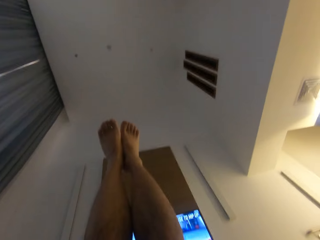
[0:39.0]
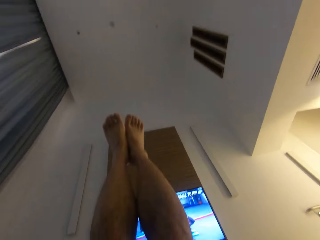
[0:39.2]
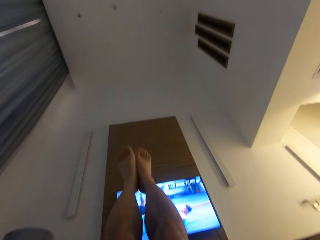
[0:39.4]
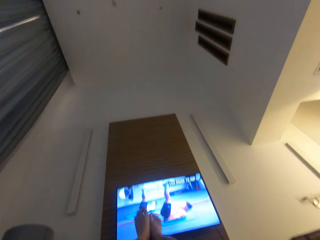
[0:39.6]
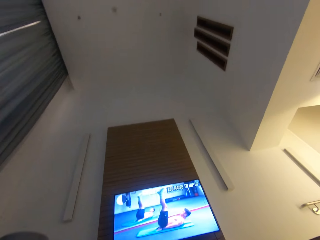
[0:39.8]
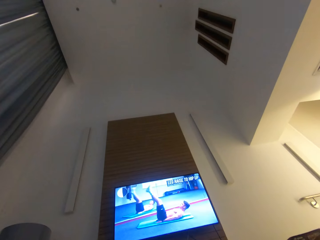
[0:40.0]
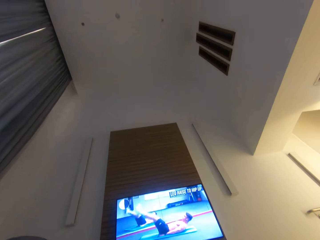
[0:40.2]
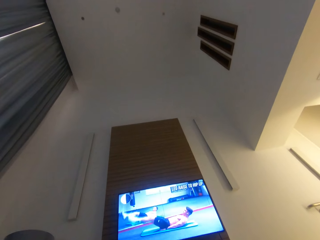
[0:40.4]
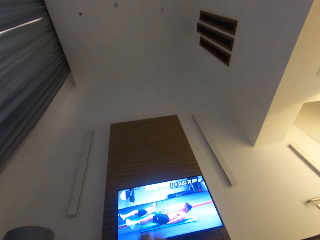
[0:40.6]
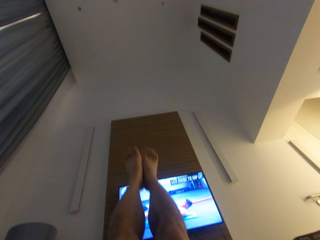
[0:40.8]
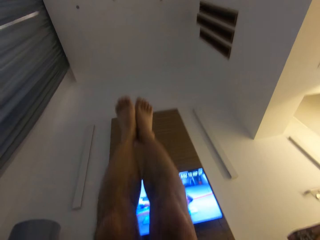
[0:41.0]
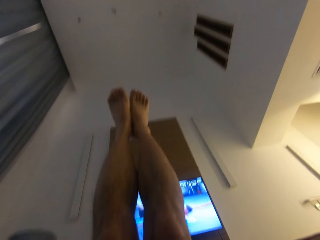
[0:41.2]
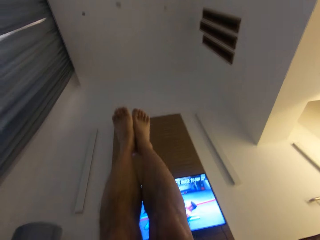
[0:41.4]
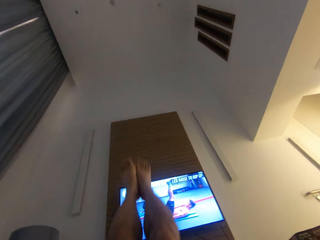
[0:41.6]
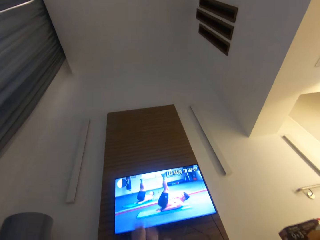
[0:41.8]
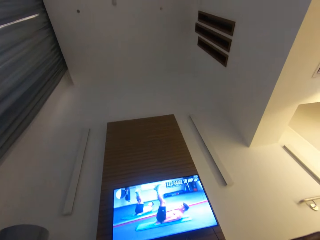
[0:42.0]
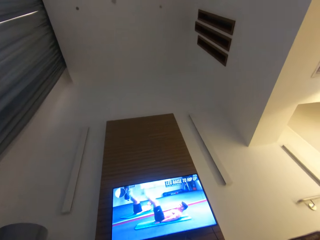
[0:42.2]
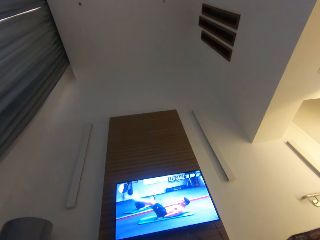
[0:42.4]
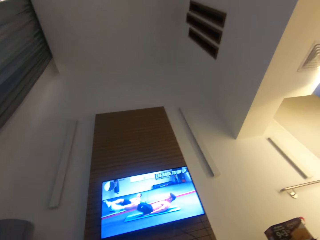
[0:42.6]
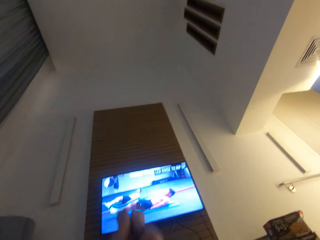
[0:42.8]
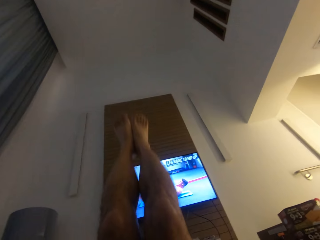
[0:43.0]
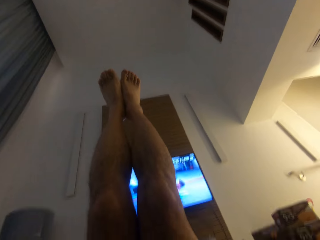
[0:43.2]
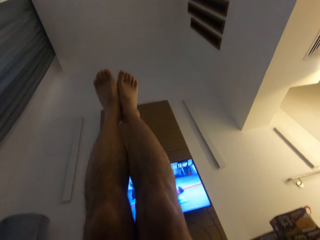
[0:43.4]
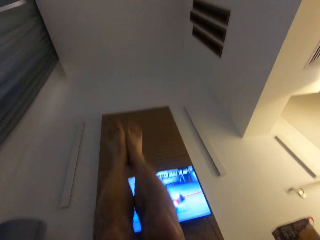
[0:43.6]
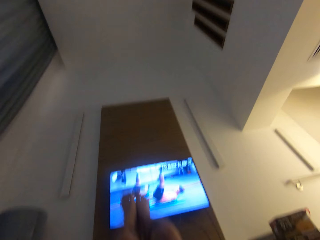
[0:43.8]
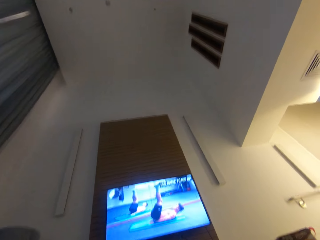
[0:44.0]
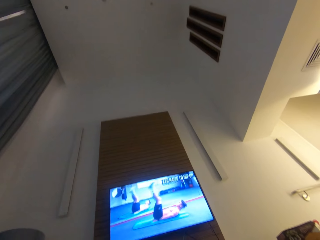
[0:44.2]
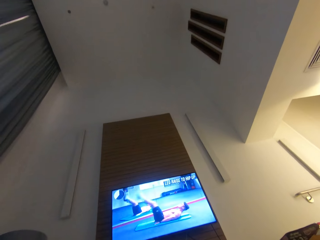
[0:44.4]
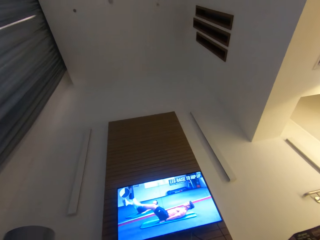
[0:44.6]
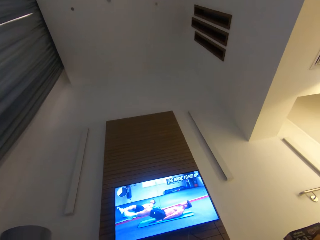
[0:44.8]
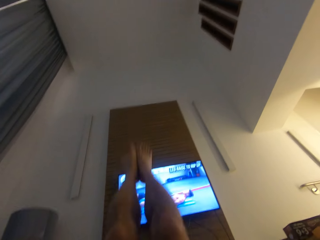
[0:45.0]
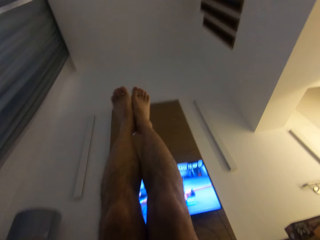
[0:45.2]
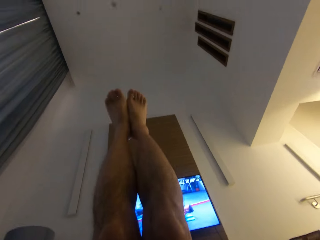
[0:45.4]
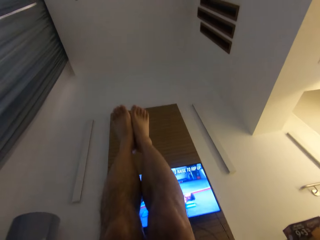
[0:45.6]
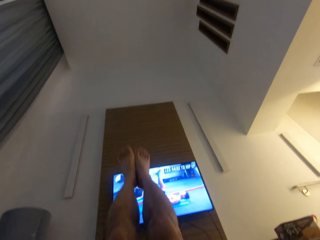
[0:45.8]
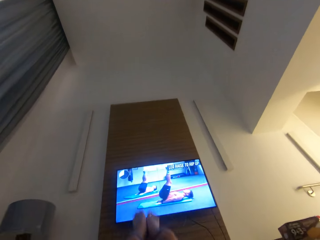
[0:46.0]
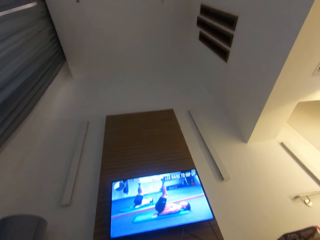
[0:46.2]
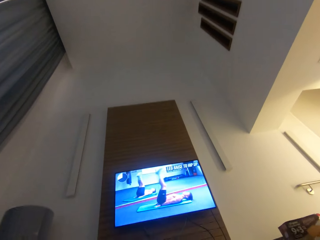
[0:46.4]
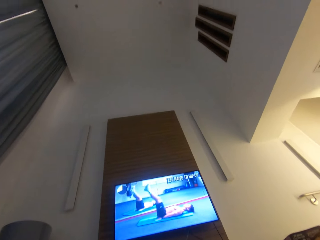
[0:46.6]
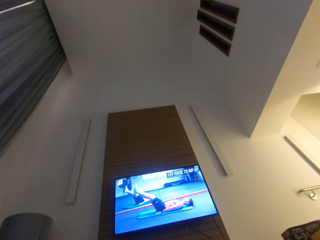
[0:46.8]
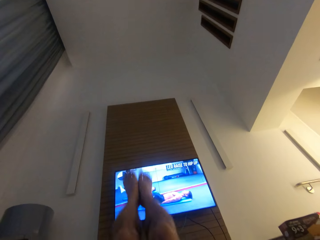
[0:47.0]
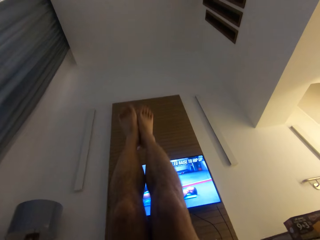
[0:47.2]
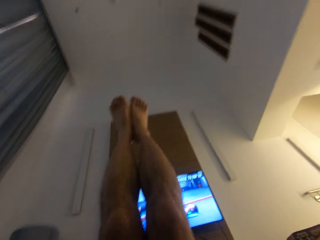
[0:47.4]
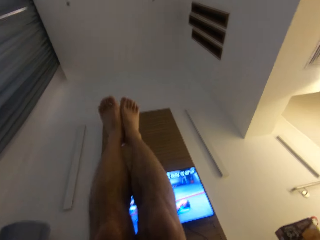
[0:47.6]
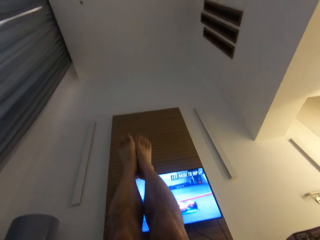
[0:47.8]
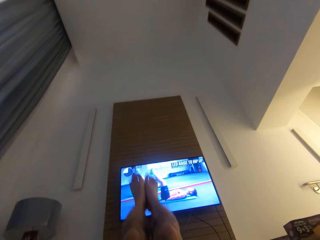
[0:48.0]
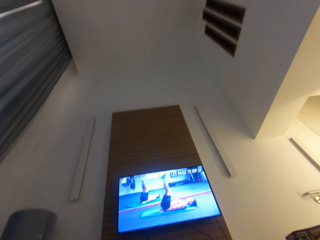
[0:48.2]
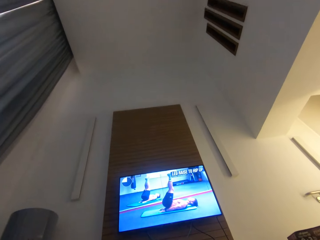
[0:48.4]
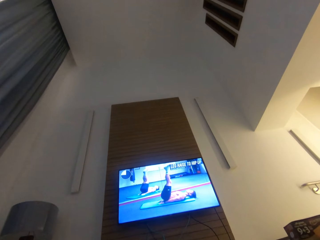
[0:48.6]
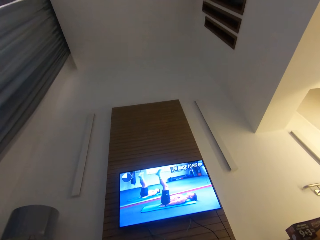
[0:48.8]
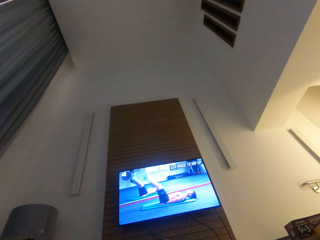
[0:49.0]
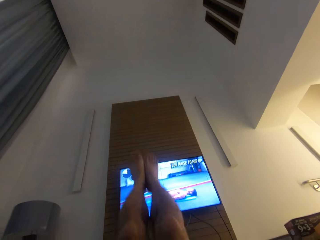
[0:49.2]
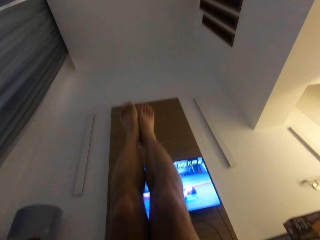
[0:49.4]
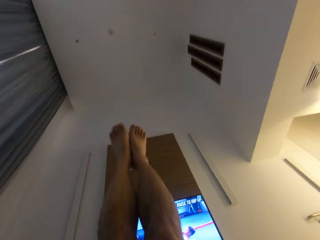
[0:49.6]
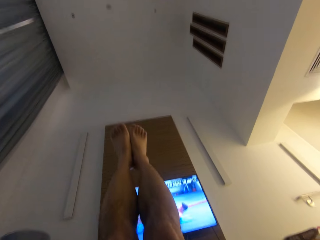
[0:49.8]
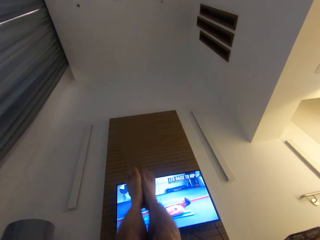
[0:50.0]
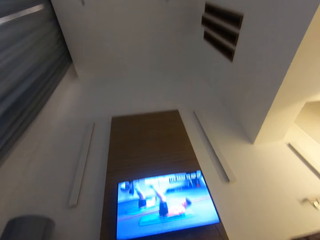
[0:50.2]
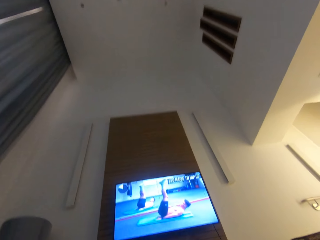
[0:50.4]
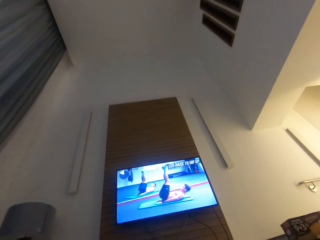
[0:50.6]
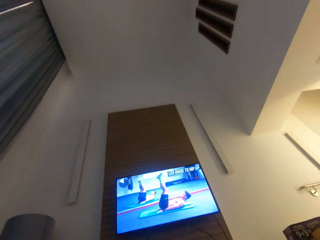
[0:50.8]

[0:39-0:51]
The camera wearer lowers his legs. He raises his legs up. He lowers his legs. He raises his legs up. He lowers his legs. He raises his legs up. He lowers his legs. He raises his legs up. He lowers his legs. He raises his legs up. He lowers his legs.

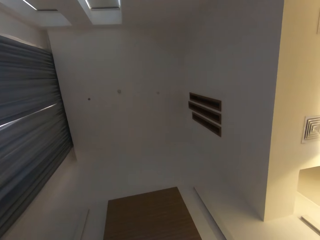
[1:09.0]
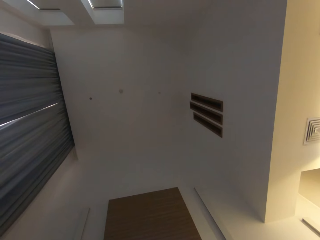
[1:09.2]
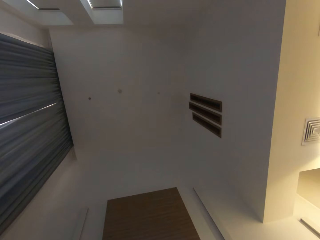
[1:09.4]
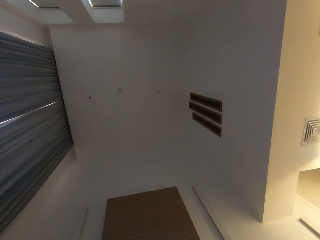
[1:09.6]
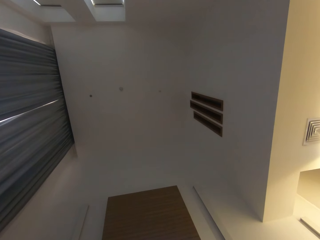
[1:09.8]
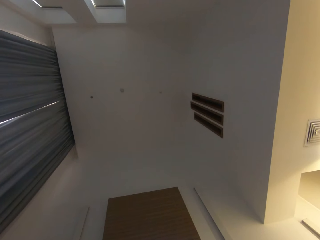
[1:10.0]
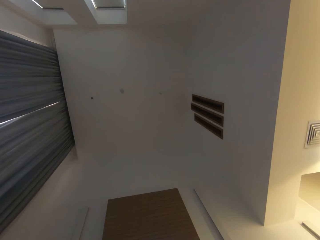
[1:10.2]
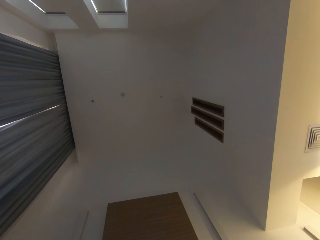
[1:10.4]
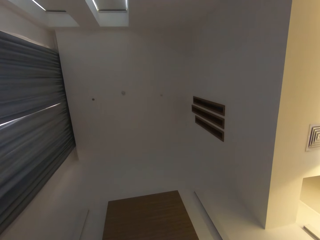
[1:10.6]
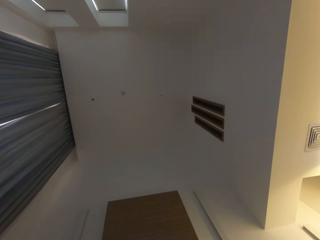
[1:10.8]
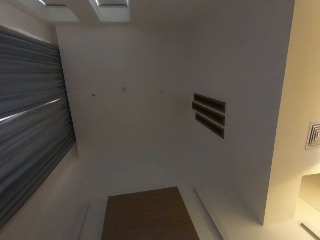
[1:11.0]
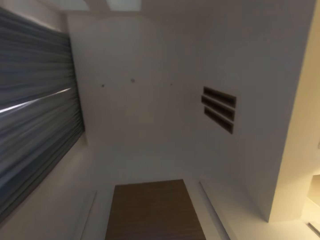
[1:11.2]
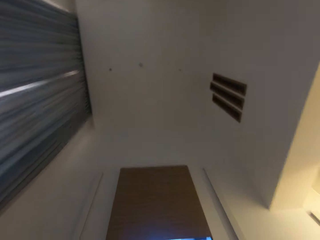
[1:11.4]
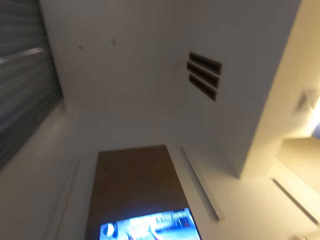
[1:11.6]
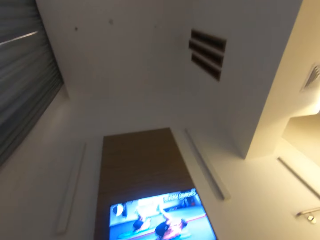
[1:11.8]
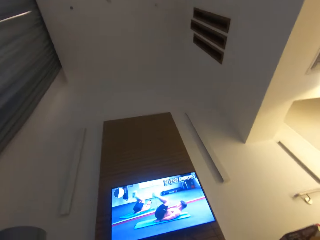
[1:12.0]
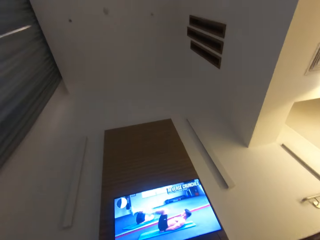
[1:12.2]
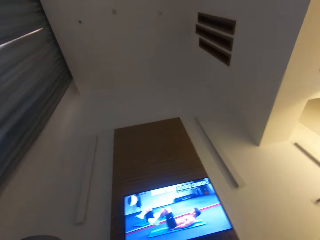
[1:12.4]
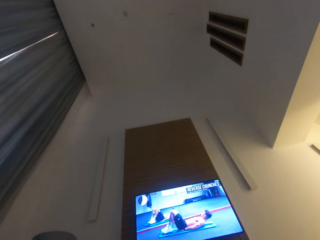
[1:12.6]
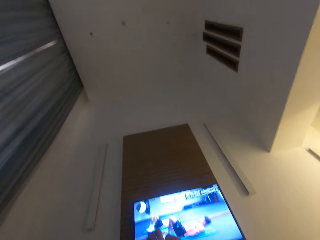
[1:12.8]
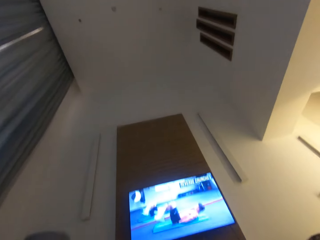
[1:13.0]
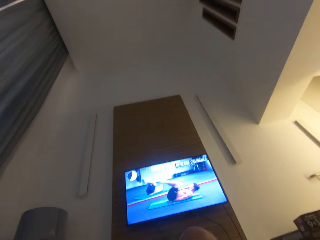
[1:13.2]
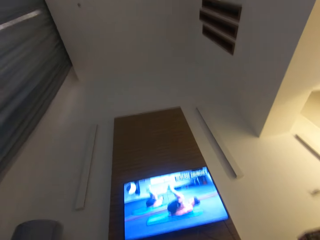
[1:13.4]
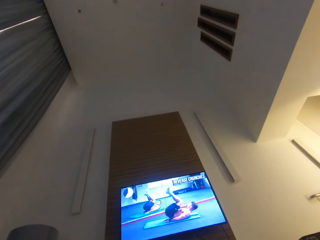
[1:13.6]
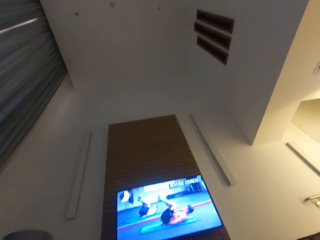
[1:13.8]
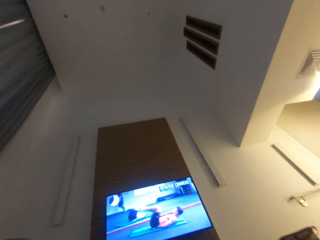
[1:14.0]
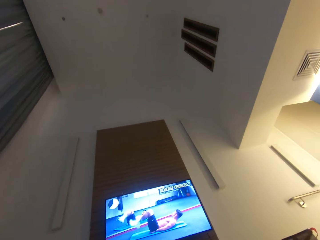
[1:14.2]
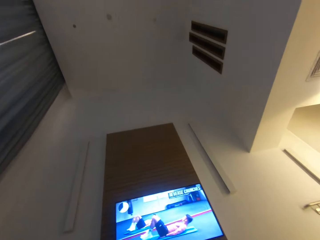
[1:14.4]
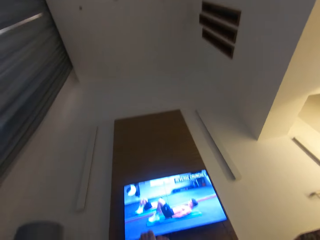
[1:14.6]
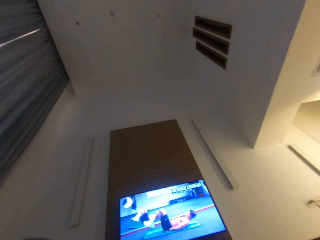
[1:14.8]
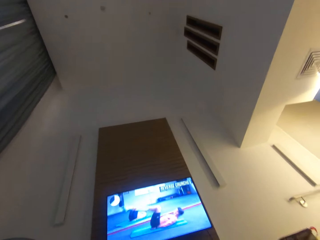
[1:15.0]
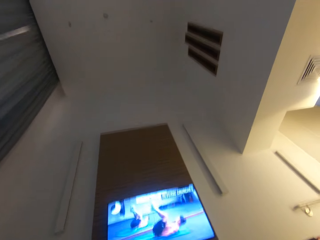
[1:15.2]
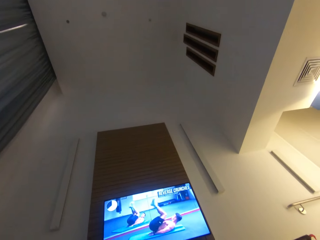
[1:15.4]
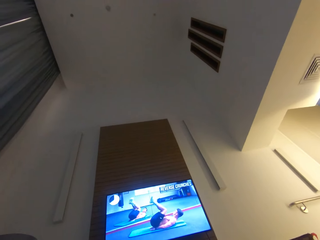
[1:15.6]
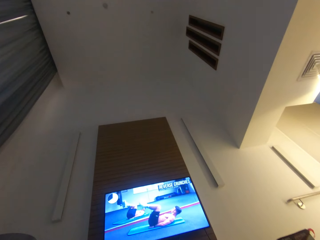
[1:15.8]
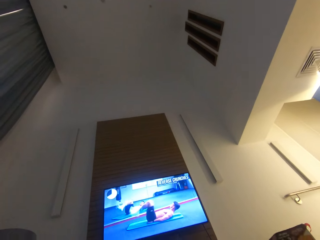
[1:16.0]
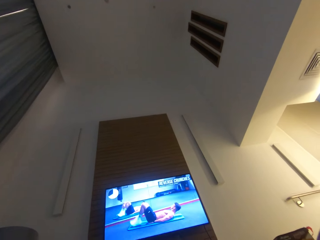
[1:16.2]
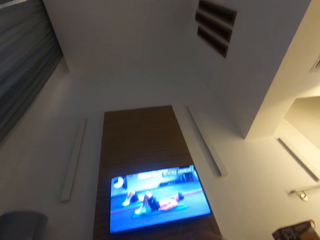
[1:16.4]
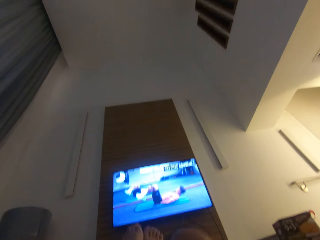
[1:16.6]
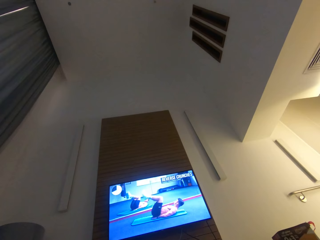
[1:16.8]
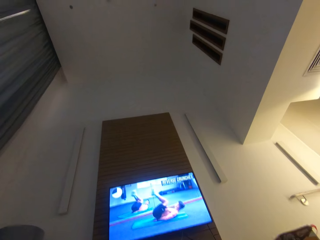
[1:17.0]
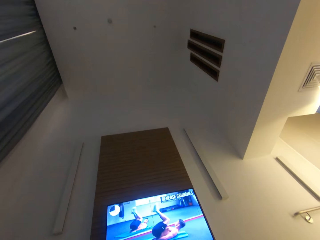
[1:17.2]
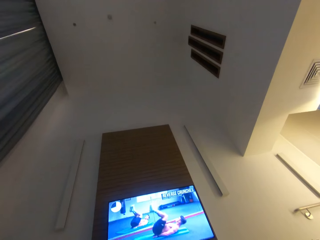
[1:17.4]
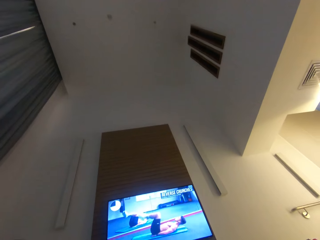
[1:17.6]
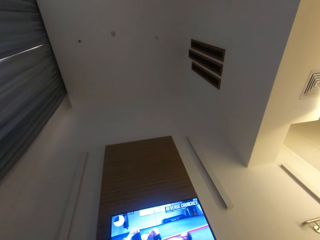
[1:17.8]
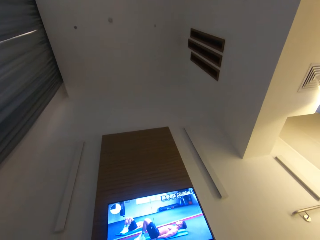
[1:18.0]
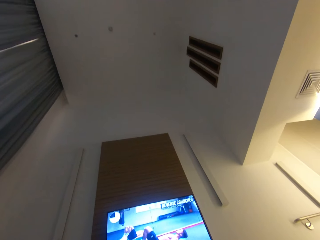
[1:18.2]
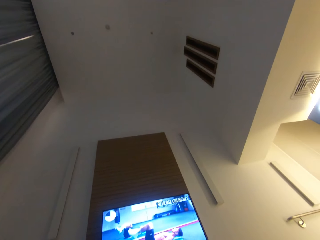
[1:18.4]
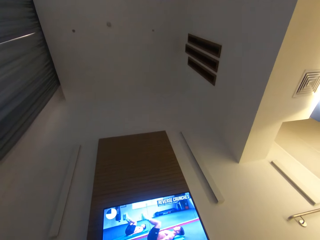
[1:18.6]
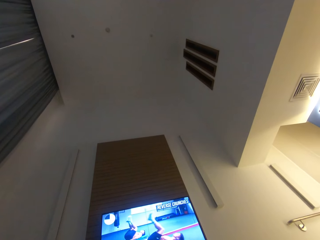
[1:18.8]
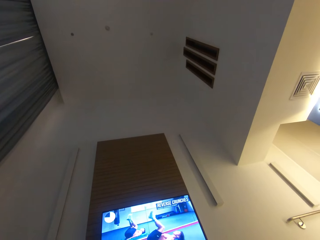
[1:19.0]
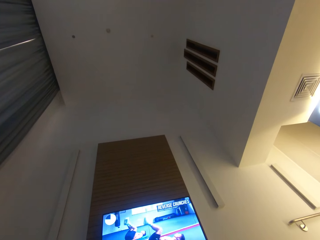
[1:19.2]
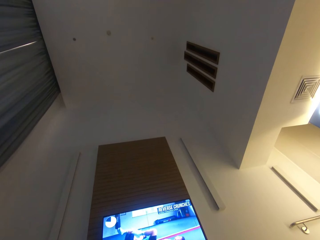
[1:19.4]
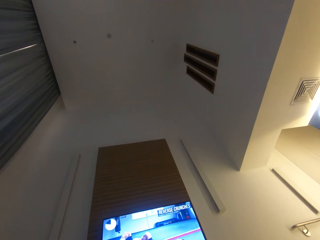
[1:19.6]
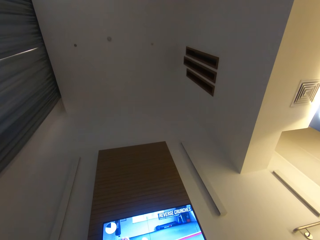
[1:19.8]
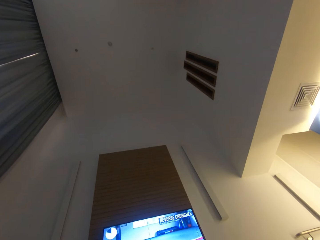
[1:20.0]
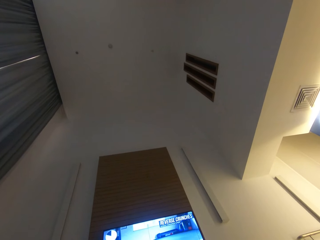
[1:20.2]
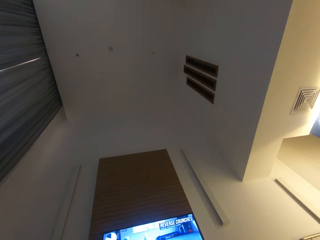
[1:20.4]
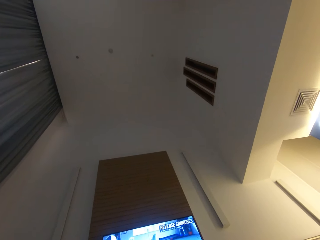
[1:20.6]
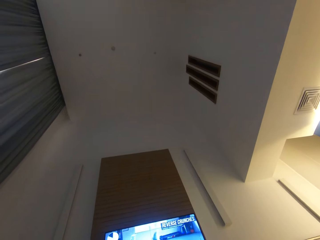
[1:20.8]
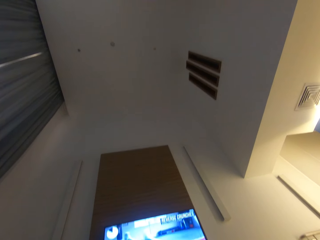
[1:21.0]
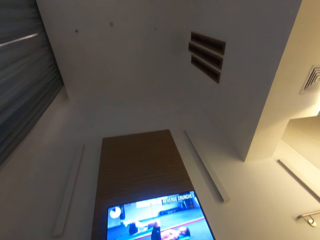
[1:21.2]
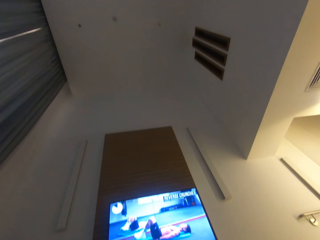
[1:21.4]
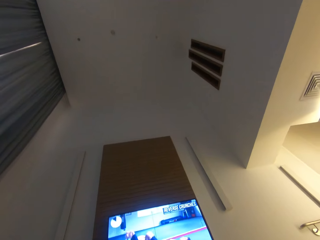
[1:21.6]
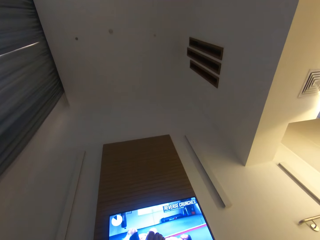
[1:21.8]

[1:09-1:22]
The camera wearer looks around. They do press ups.
